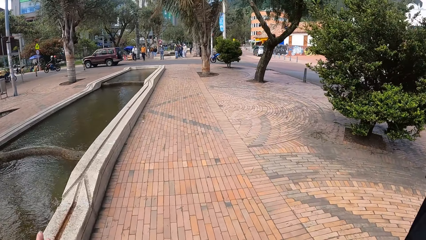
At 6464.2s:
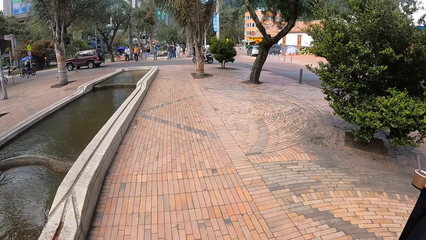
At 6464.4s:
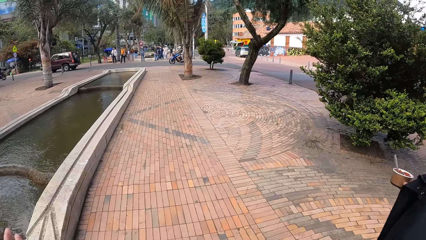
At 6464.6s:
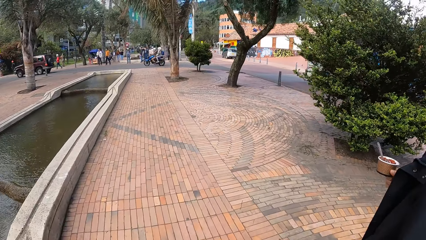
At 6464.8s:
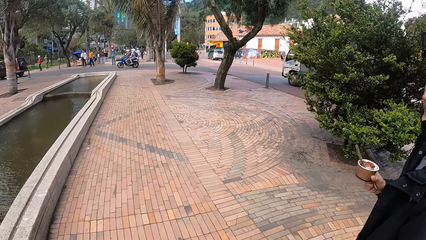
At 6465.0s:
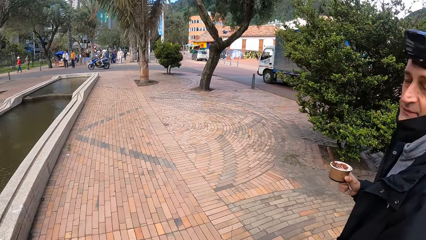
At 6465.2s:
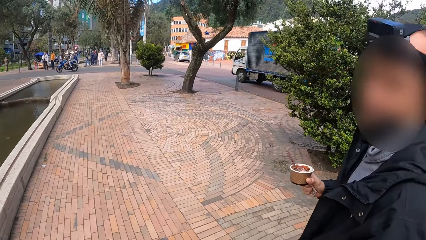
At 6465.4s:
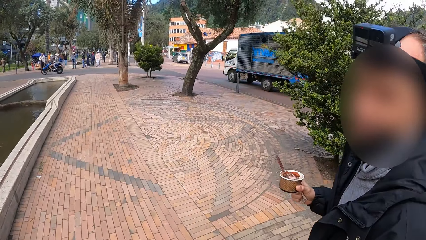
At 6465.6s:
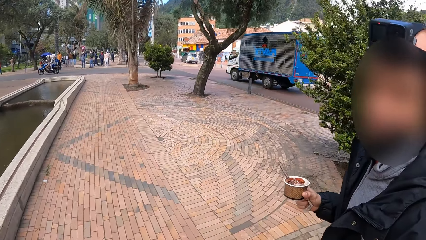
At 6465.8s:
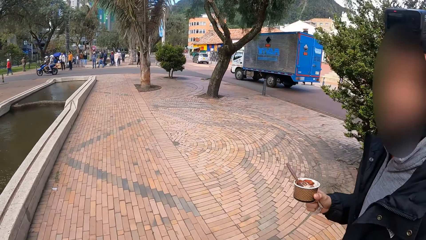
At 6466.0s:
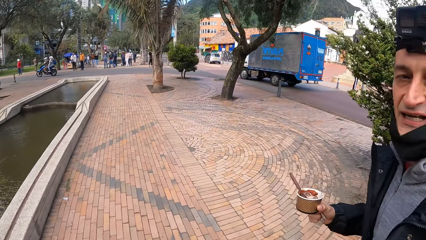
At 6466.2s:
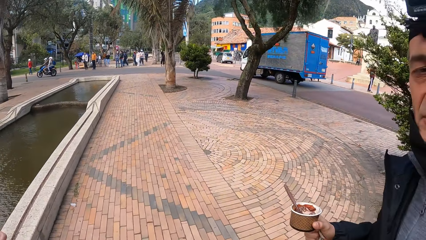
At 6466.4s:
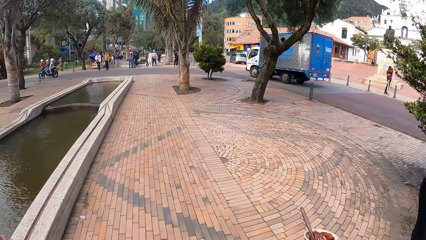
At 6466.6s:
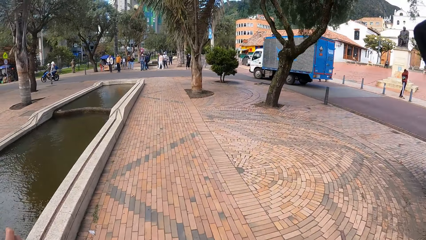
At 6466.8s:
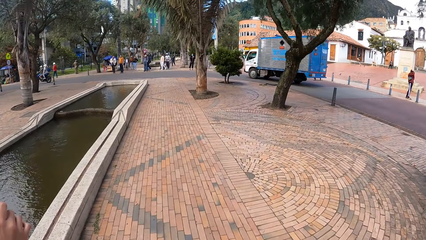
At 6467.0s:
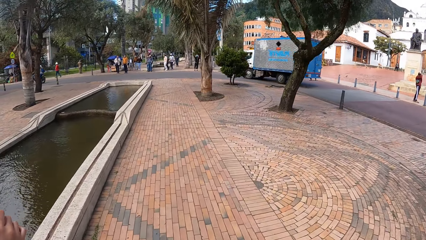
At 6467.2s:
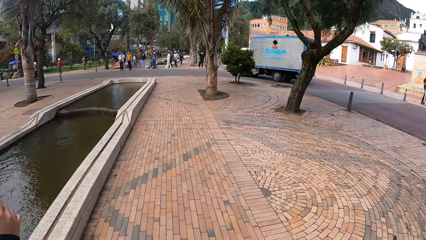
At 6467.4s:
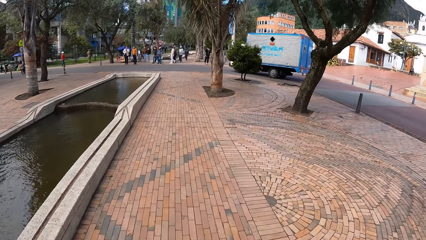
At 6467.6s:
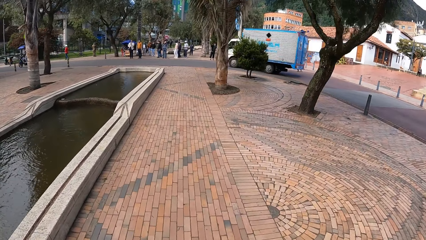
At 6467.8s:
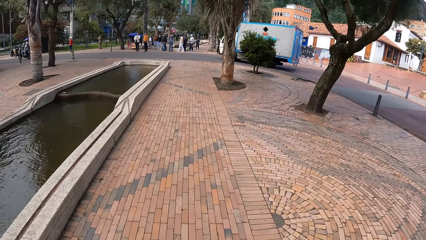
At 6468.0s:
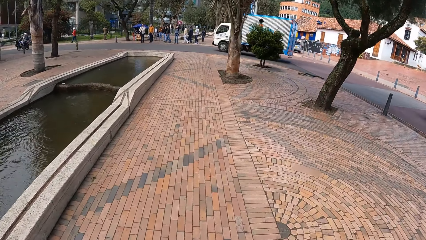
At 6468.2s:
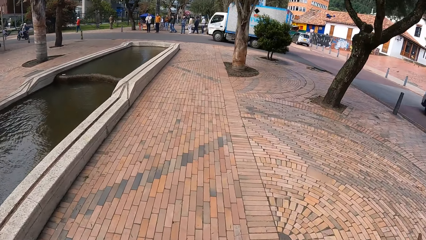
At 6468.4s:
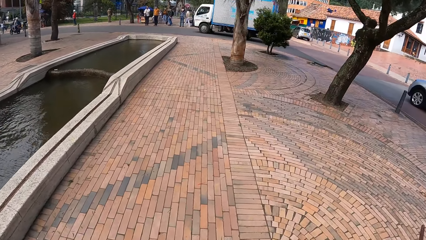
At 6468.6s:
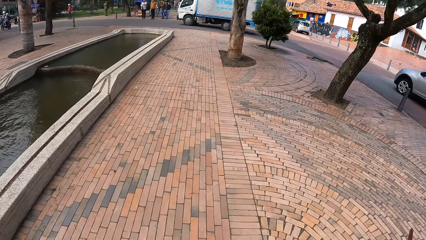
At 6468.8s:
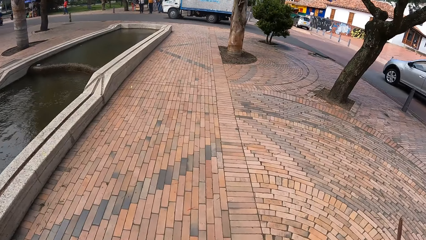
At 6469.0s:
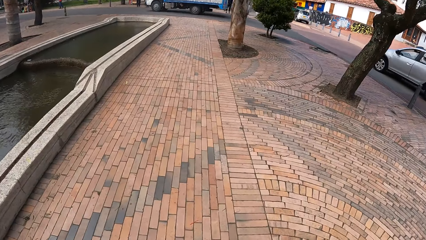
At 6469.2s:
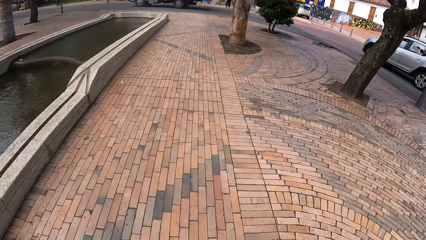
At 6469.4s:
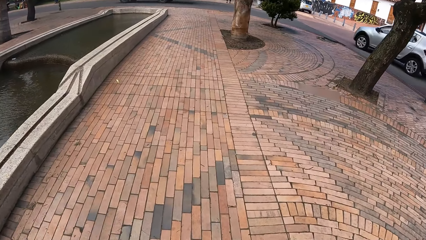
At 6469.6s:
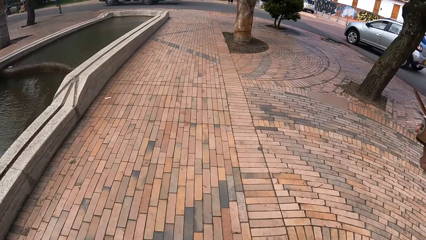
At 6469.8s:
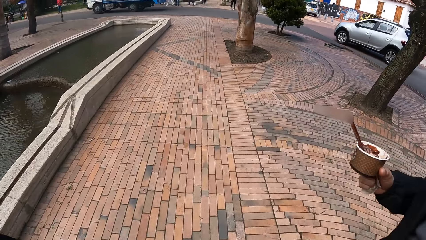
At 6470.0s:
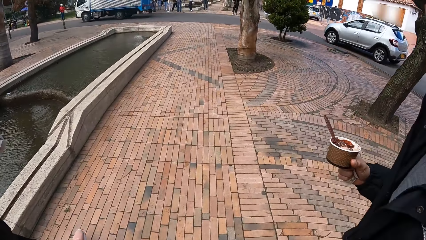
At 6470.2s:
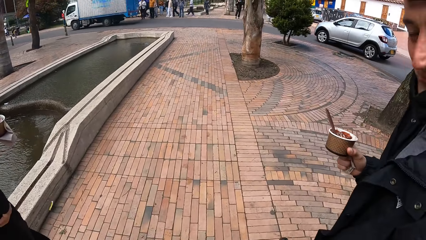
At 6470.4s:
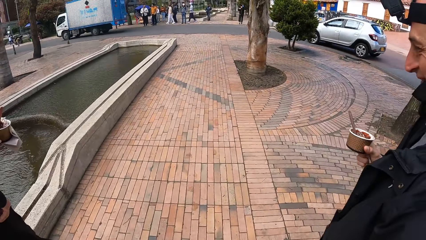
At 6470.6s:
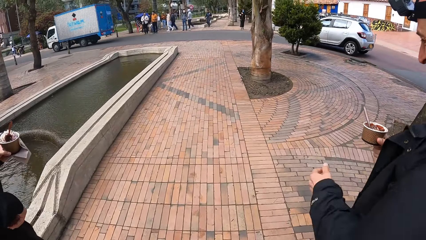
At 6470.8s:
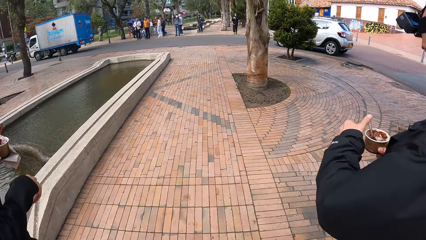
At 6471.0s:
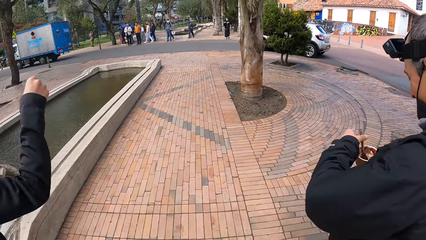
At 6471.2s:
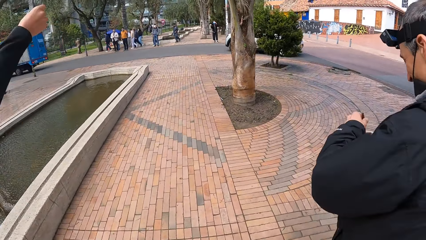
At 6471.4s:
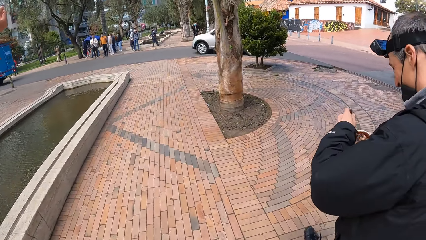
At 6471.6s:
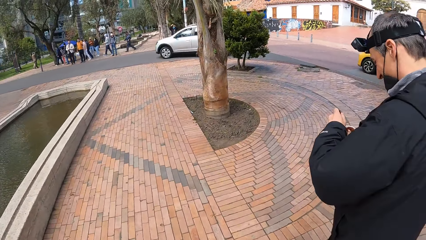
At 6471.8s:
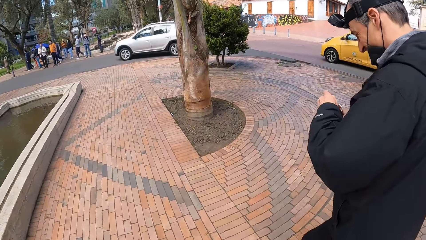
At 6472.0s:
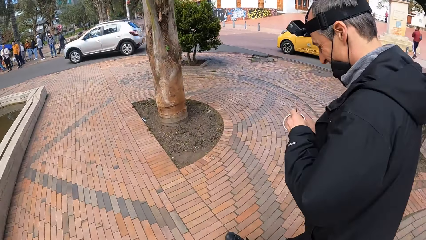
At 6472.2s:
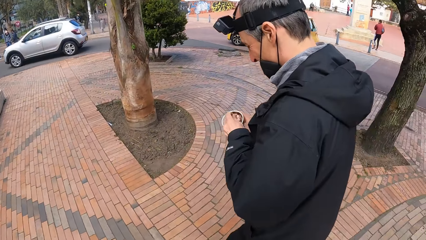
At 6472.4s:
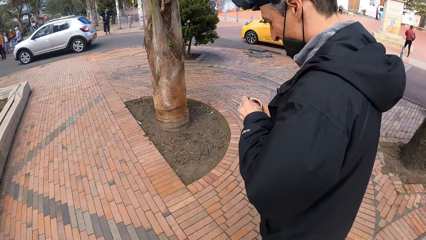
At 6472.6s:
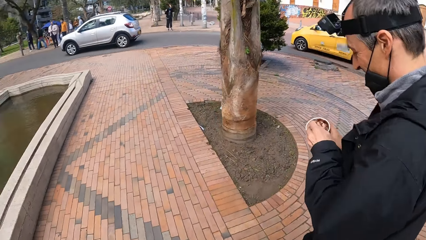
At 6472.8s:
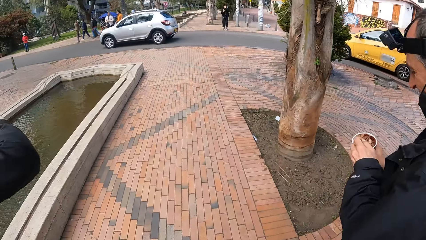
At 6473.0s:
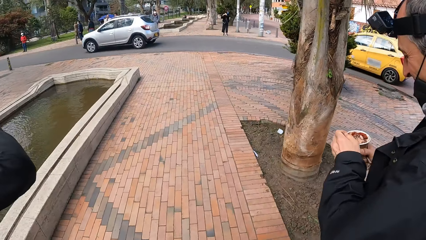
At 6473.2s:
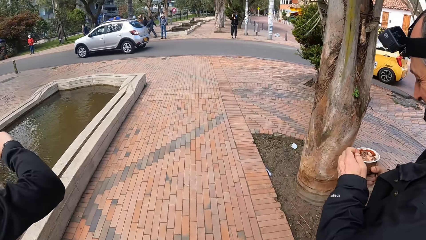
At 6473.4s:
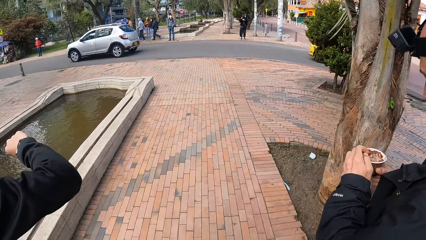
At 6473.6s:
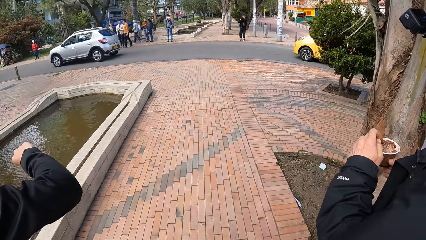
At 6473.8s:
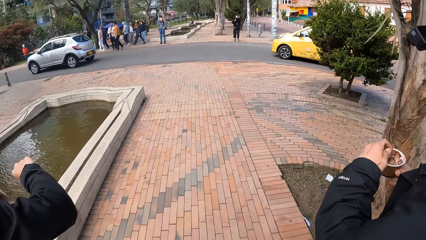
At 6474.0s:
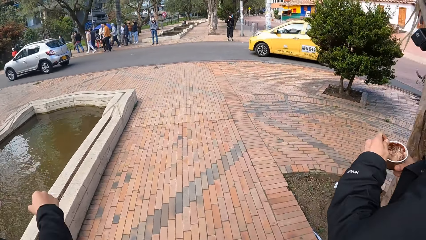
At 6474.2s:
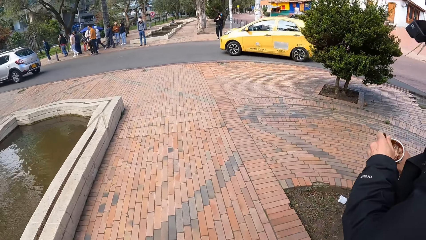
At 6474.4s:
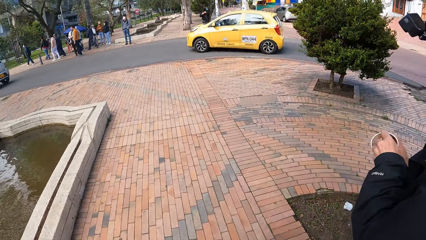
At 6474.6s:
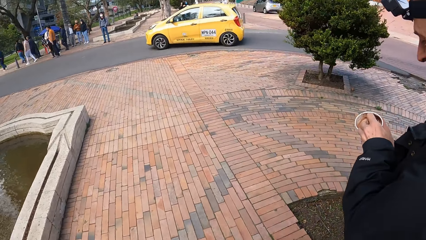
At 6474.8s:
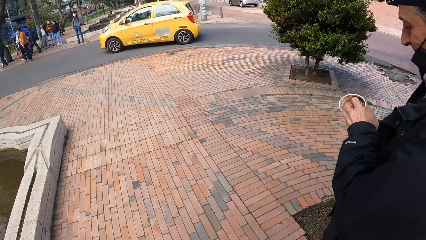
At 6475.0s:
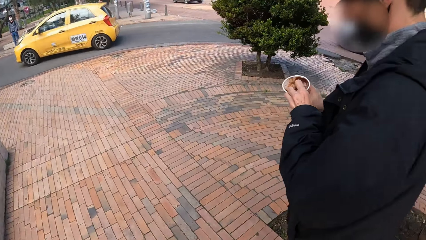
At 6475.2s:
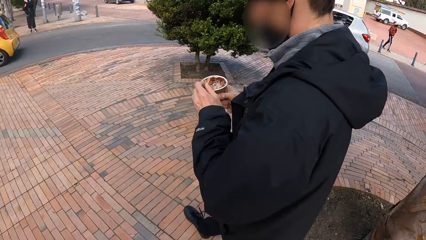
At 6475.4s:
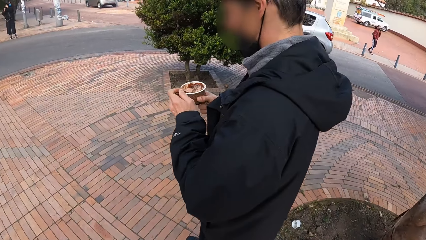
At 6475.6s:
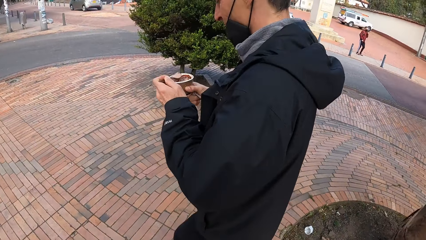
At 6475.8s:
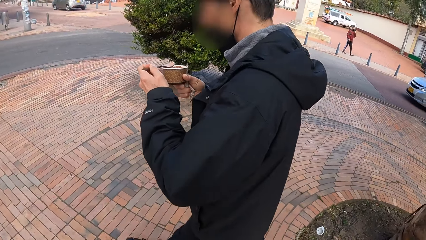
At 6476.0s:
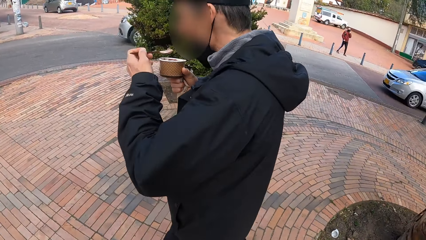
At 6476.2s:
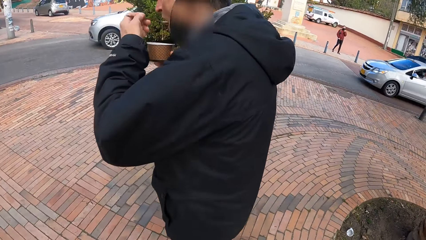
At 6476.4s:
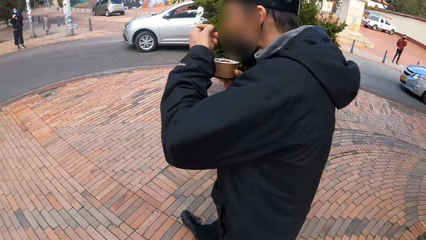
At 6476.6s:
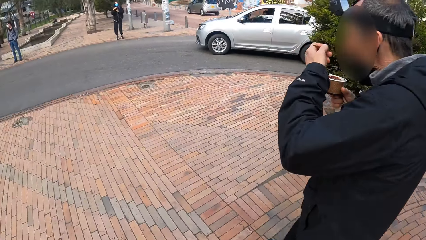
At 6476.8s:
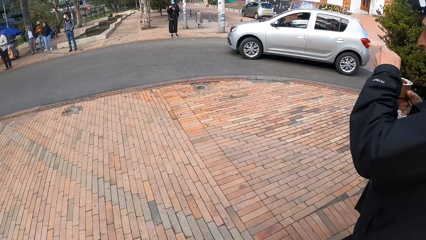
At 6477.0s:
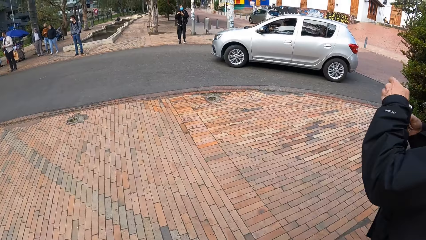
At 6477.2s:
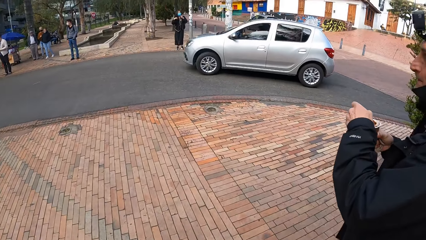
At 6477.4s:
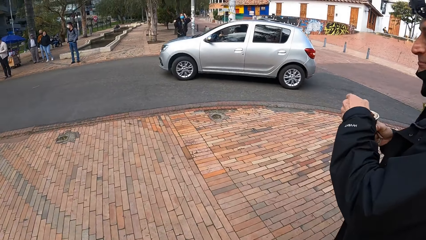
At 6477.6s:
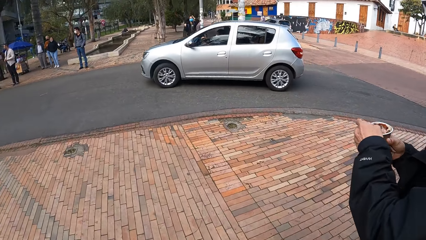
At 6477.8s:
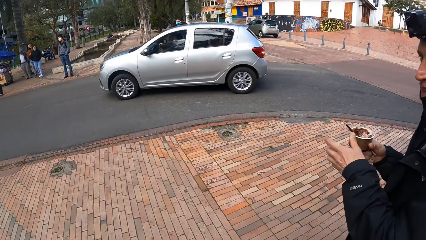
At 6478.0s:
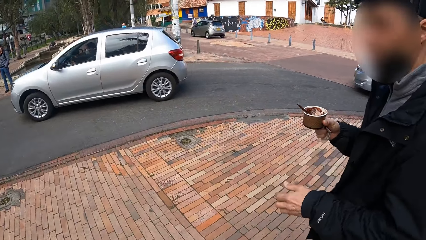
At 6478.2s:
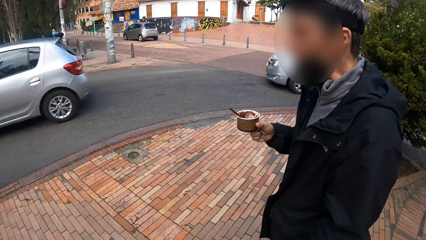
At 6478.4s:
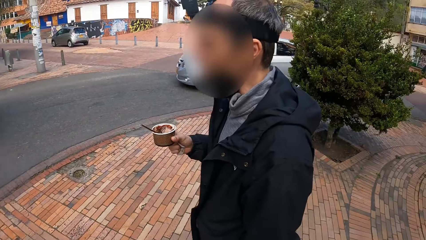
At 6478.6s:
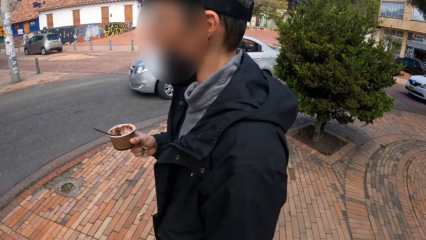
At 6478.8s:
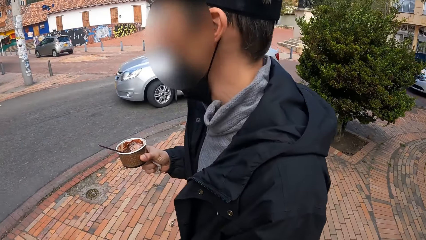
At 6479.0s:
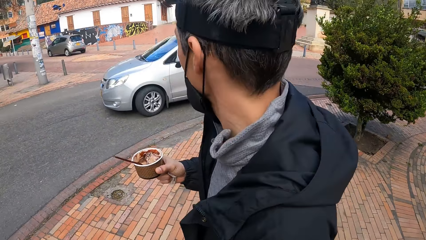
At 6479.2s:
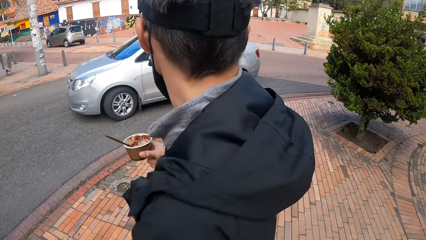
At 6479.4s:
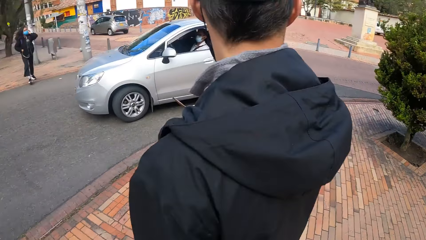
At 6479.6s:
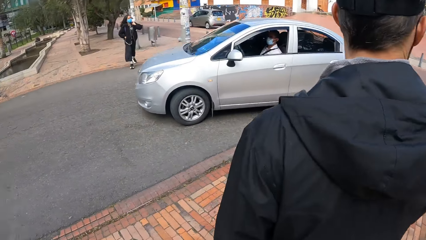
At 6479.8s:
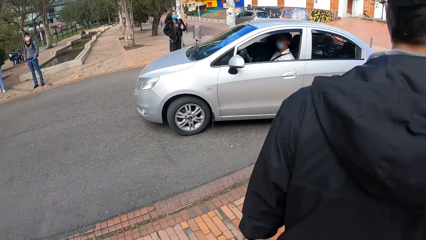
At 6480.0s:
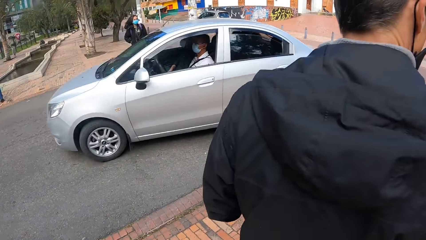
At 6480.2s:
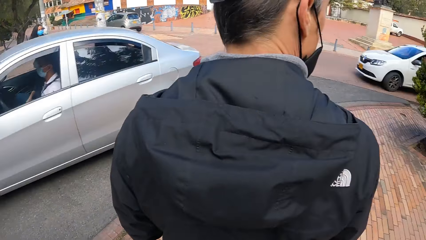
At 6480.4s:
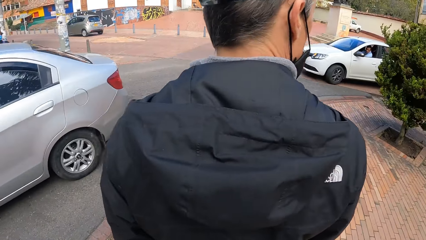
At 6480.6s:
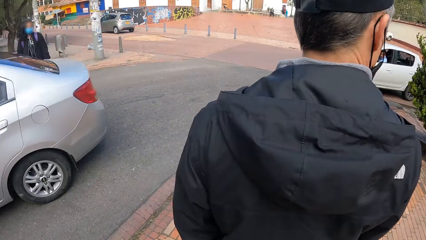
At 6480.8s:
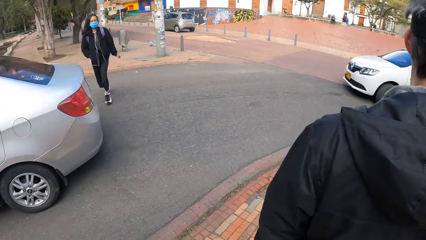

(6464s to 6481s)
A van drives past the camera wearer. The camera wearer converses with the man. They look at the man. The woman licks the ice cream from the spoon in her right hand. An ash car drives past the camera wearer. A yellow car drives past the camera wearer. The man scoops ice cream from the bowl of ice cream in his right hand with the spoon in his left hand. He licks the ice cream from the spoon in his left hand. An ash car drives past the camera wearer.
